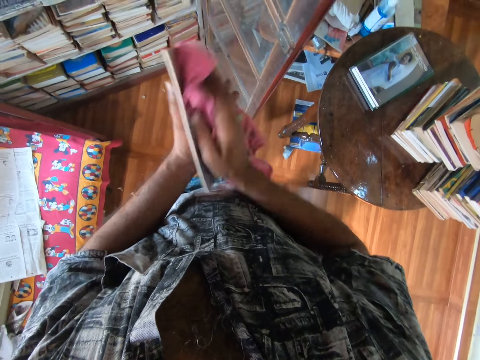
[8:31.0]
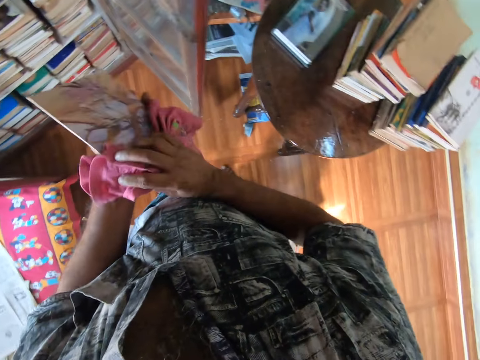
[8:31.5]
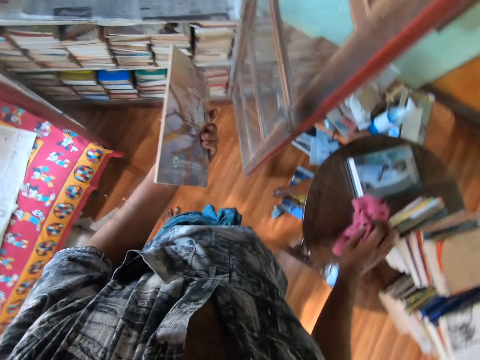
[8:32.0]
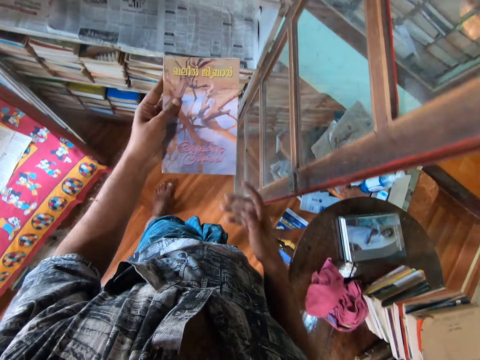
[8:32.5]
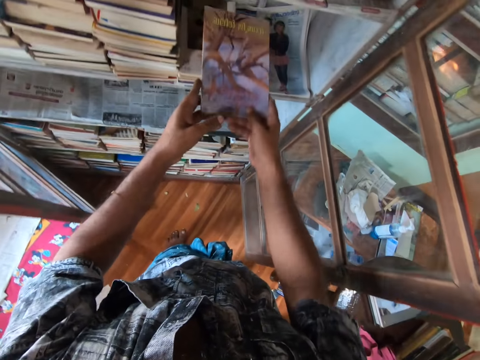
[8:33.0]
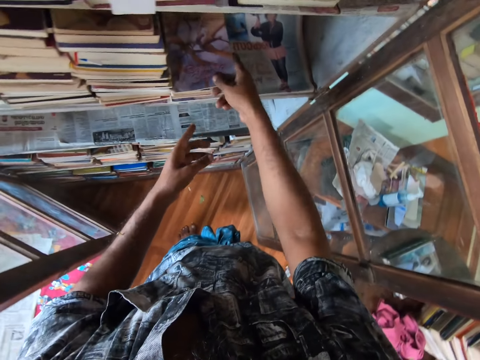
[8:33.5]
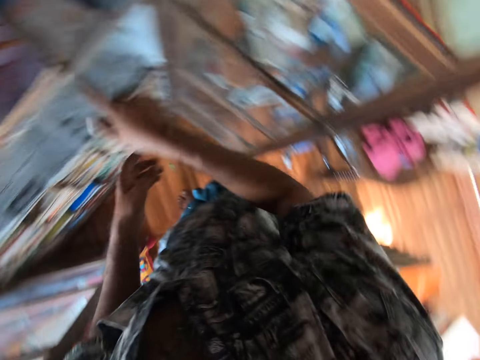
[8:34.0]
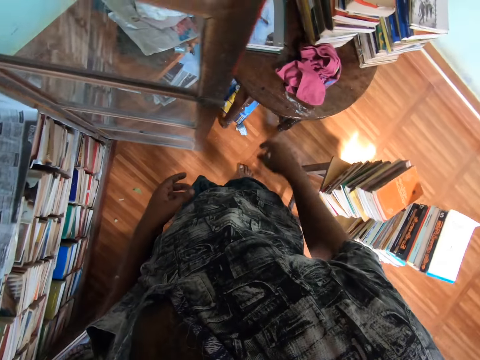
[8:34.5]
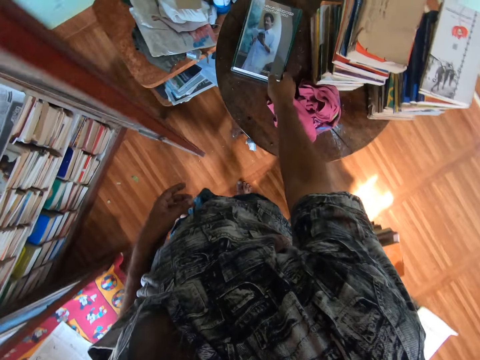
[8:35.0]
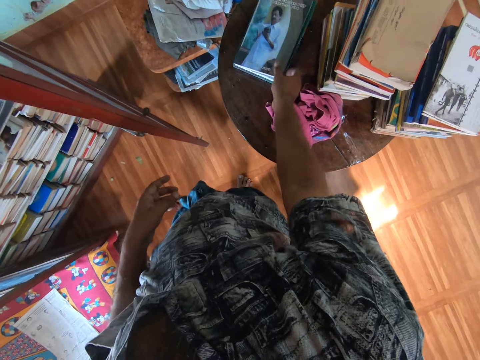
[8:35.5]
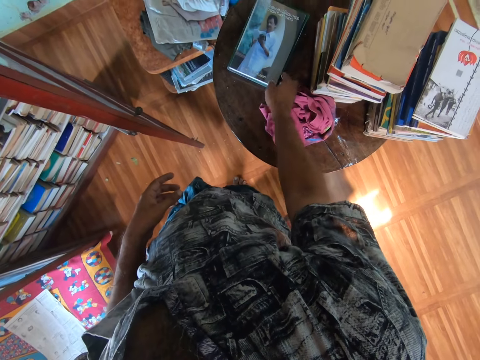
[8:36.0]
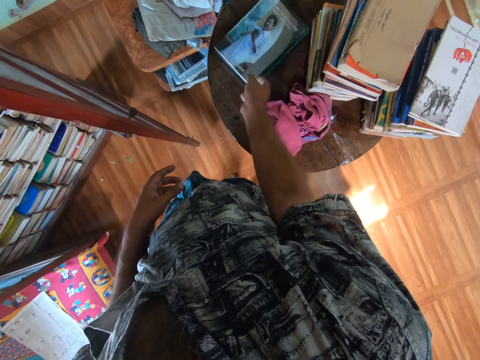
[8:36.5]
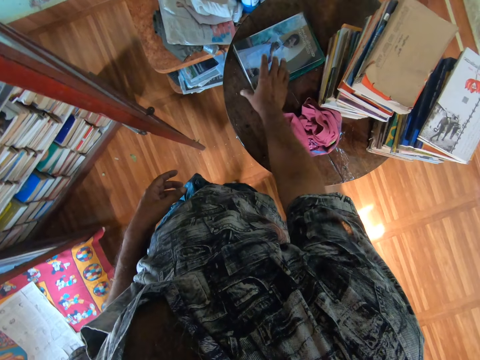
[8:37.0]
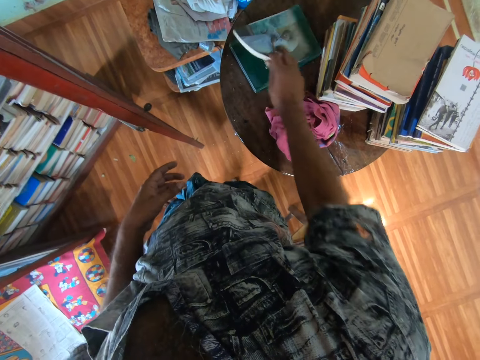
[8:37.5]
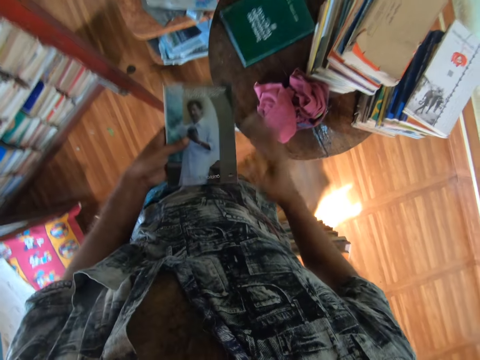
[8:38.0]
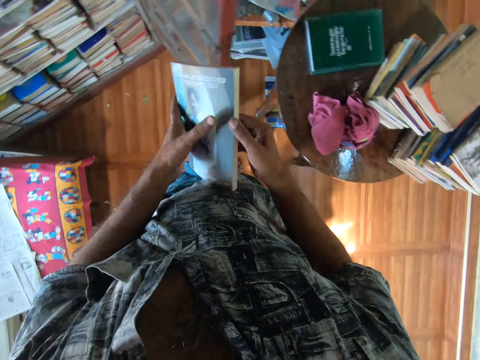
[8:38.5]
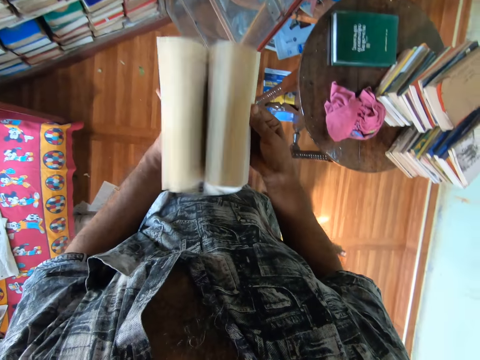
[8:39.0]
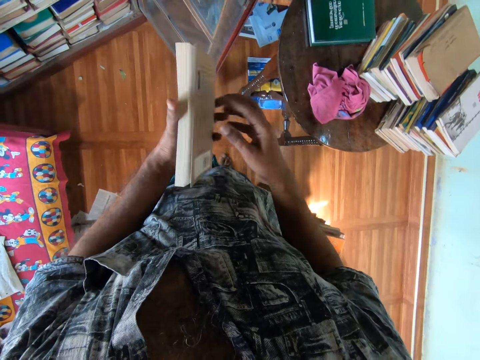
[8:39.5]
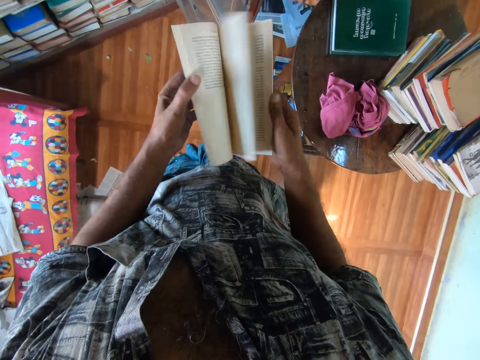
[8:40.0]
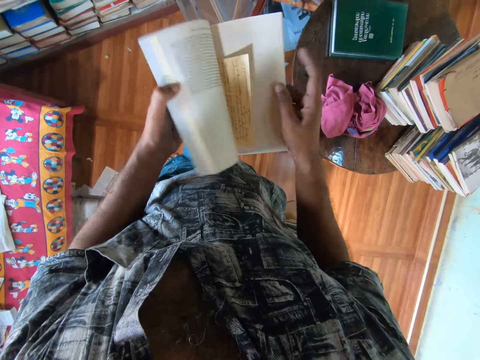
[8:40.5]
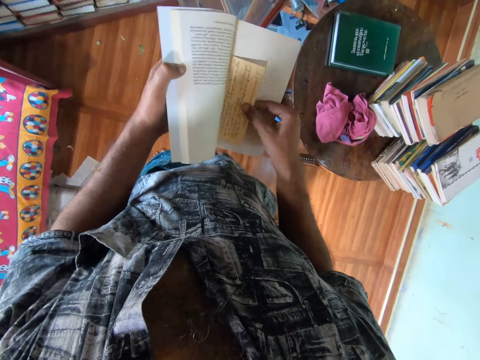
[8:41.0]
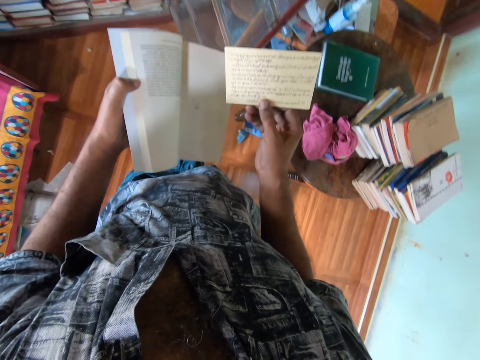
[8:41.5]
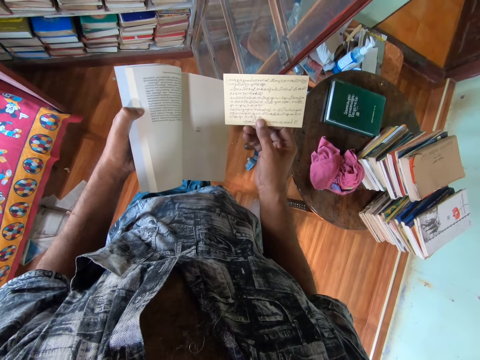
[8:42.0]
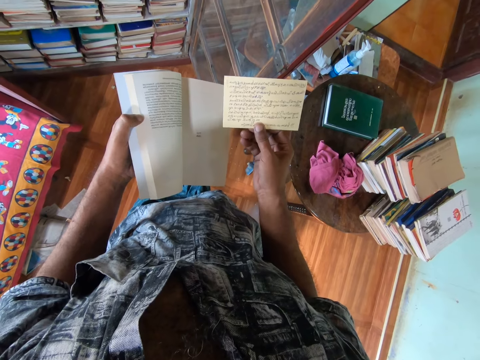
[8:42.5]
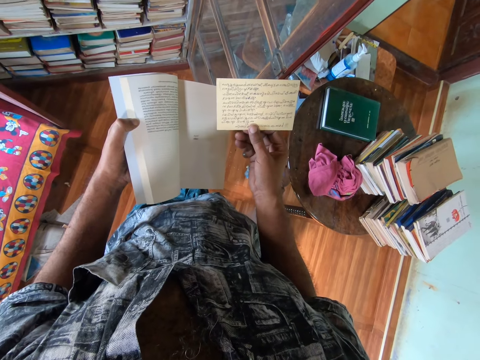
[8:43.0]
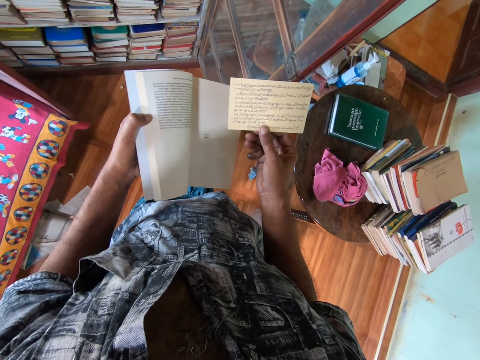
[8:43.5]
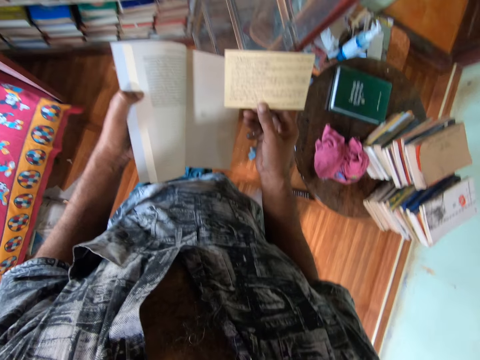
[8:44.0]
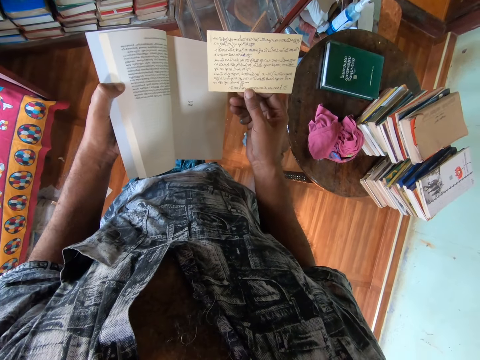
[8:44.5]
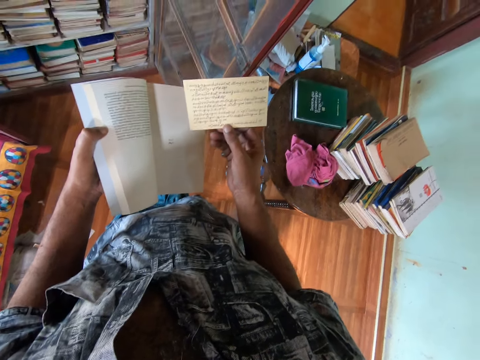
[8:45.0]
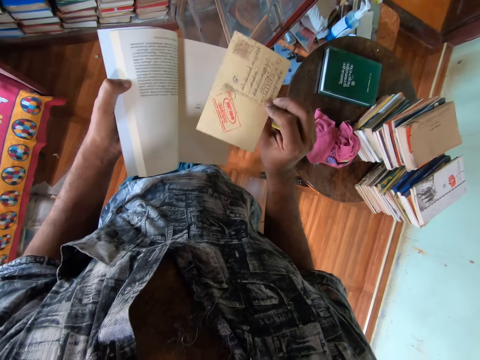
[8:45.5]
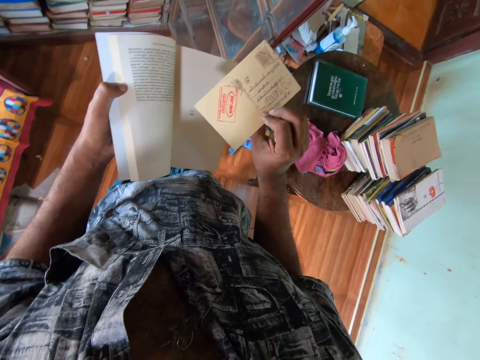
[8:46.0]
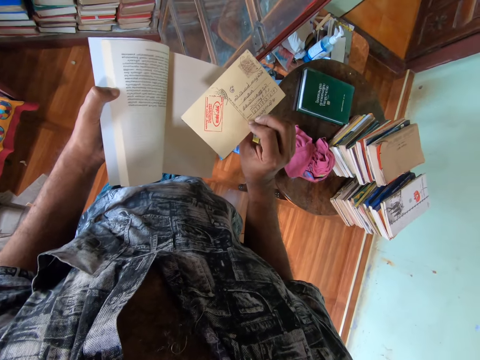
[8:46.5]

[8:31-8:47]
The camera wearer drops the piece of cloth on the table. He puts the book in the book shelf. He picks a book from the table. He opens the book. He checks through the pages of the book. He grabs a paper in the book. He holds the piece of paper on his right hand. He looks at the paper.

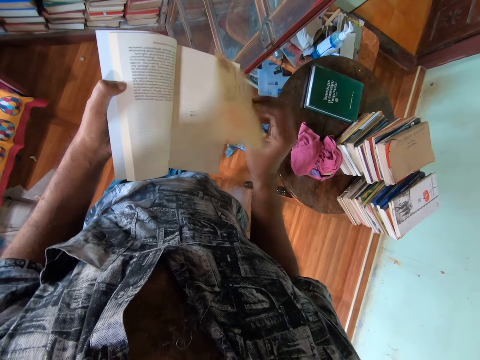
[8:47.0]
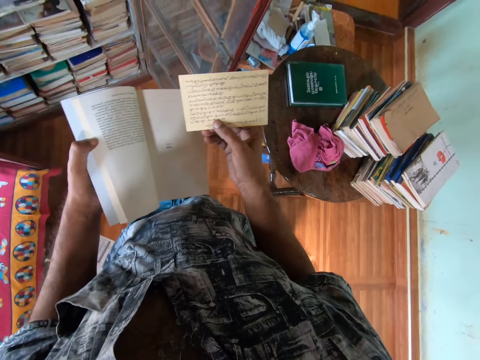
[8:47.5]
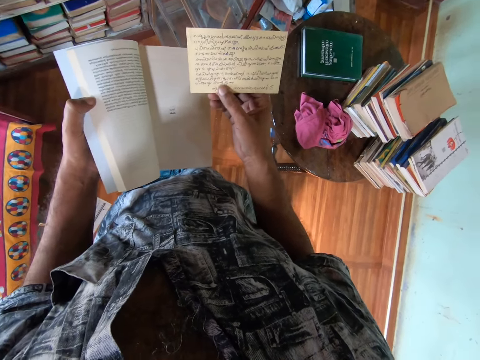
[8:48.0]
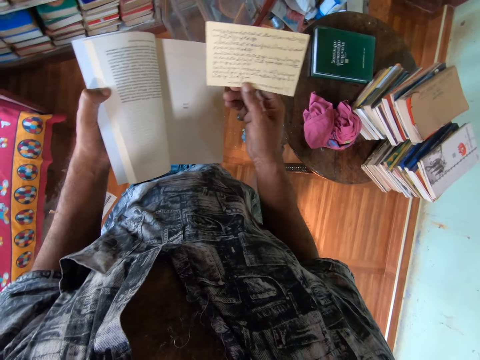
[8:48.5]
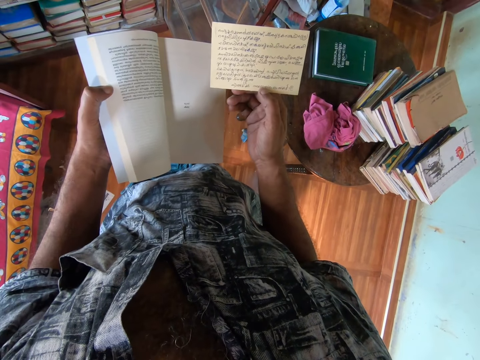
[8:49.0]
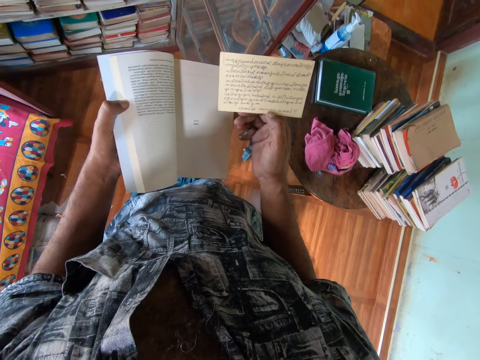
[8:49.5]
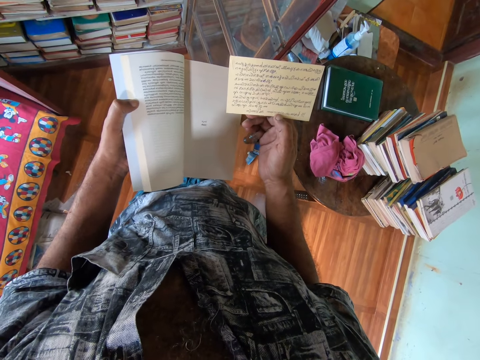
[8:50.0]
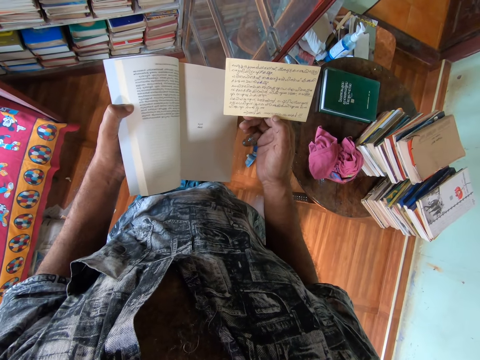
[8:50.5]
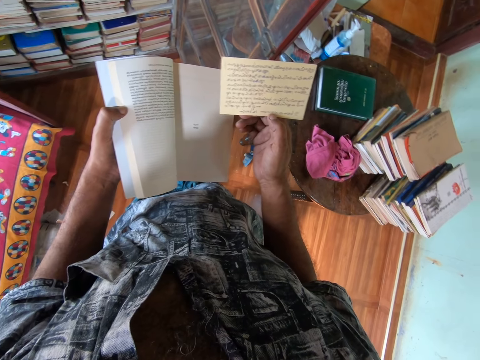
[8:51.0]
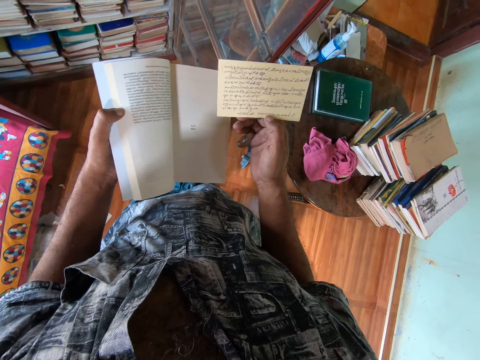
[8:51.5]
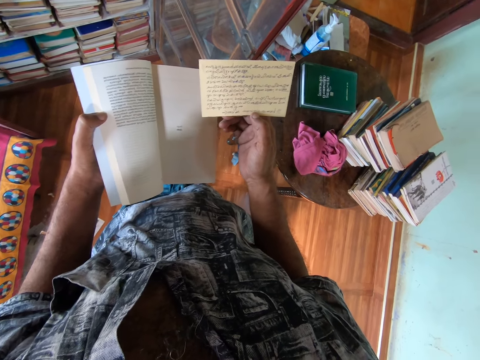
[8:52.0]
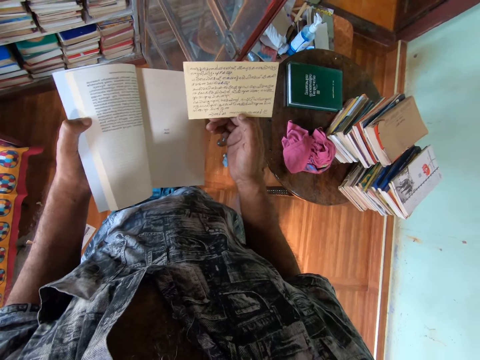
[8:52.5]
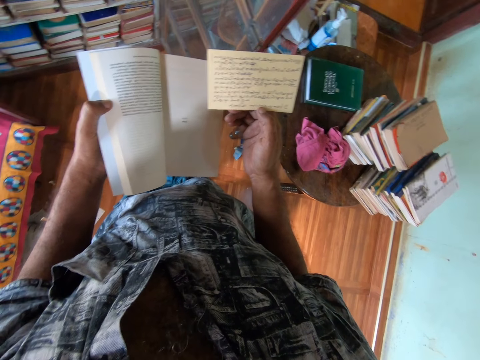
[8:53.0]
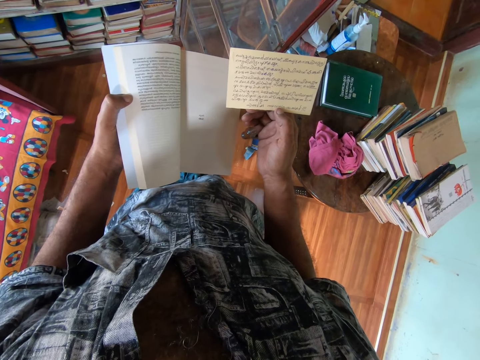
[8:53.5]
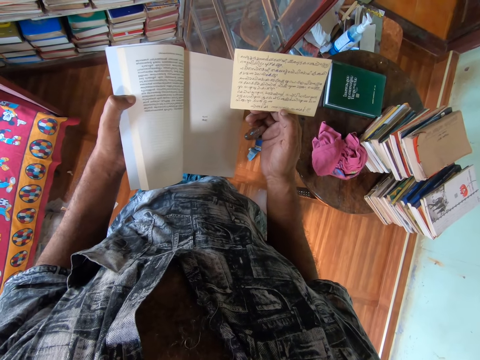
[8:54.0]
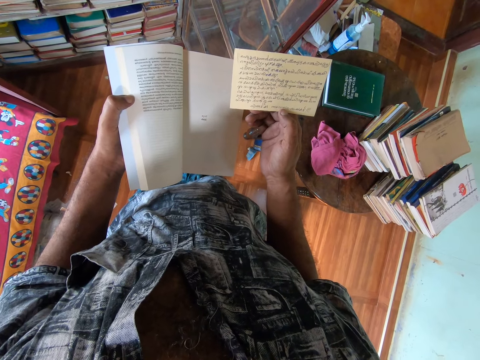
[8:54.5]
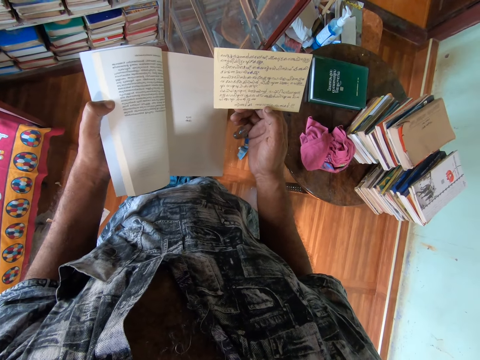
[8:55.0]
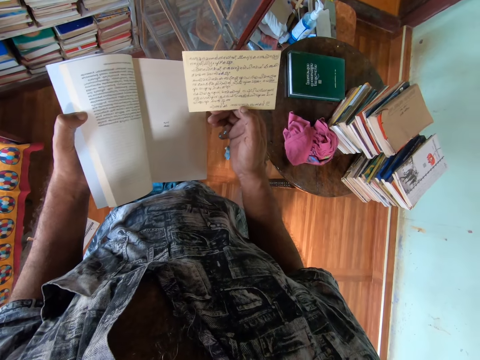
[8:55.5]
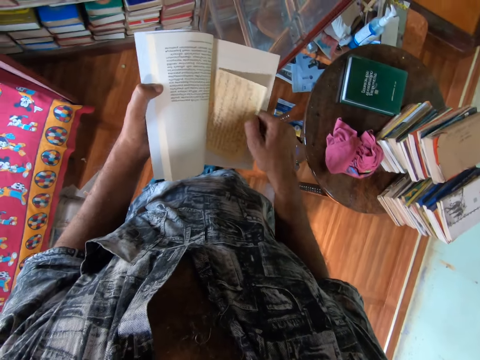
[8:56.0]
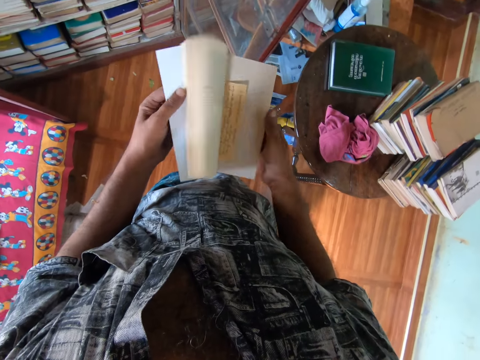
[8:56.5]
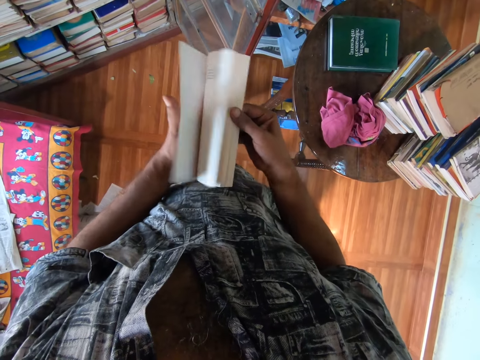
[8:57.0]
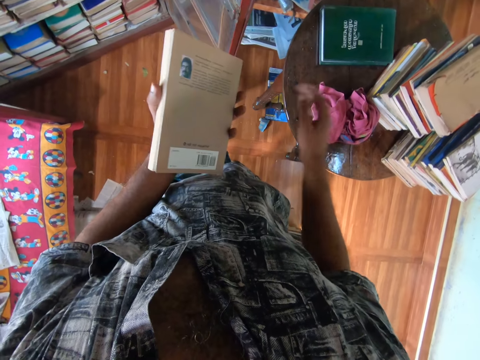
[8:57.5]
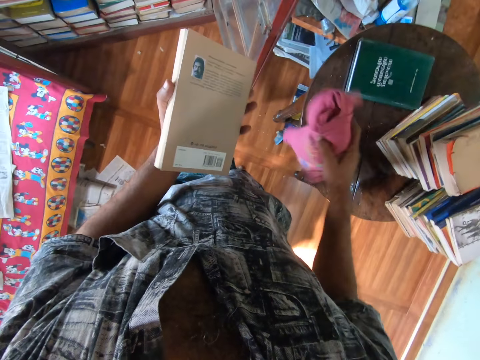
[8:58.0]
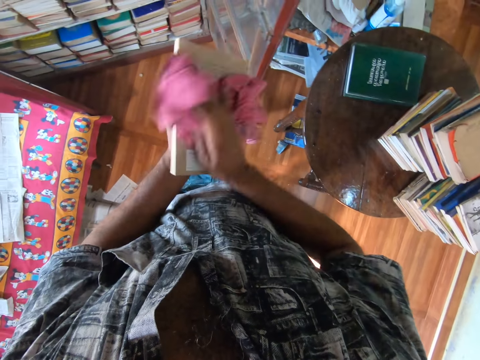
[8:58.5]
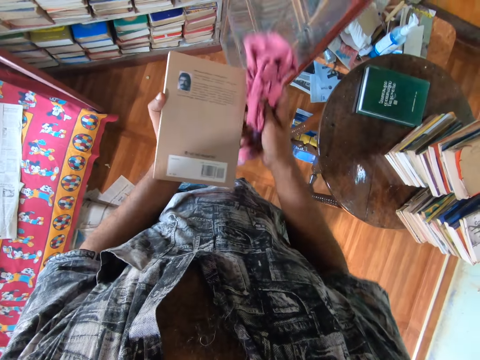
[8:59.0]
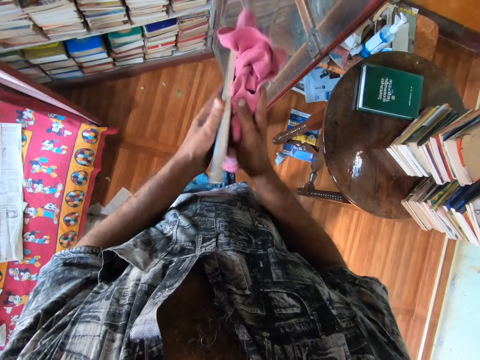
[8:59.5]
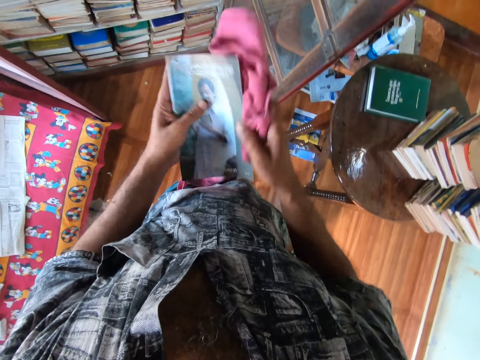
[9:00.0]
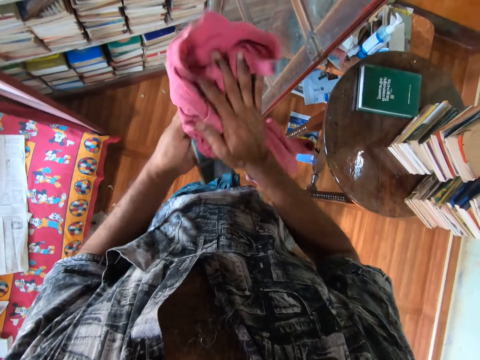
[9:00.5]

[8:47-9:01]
The camera wearer puts the piece of paper in the book. They open the book. They pick a piece of cloth from the table. They wipe the book with the piece of cloth.
